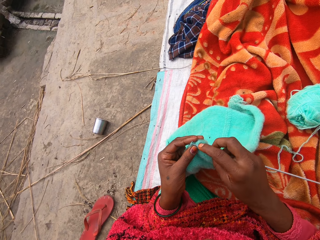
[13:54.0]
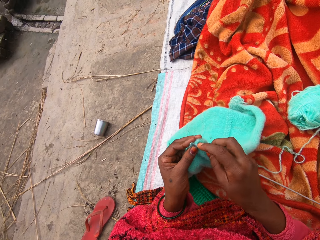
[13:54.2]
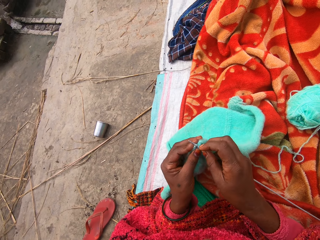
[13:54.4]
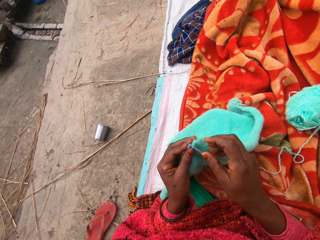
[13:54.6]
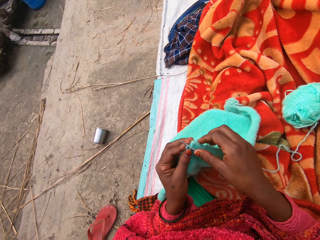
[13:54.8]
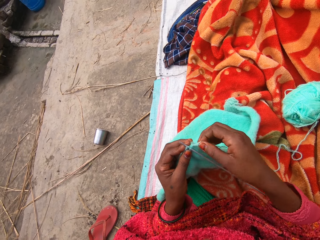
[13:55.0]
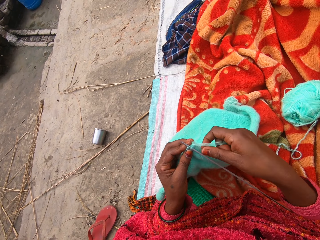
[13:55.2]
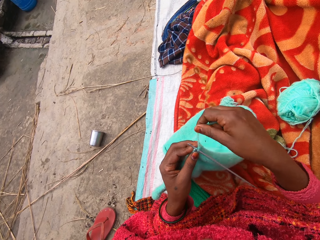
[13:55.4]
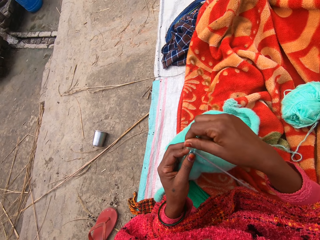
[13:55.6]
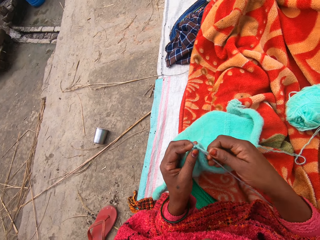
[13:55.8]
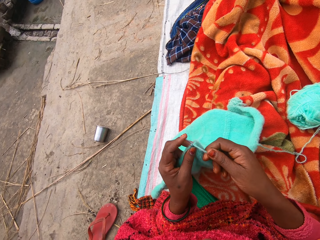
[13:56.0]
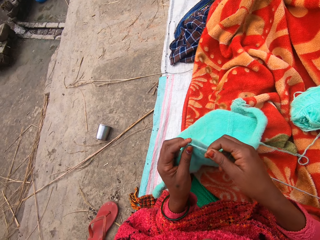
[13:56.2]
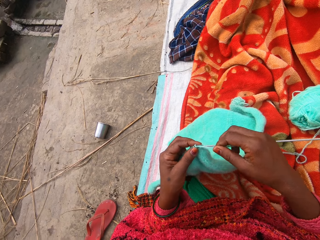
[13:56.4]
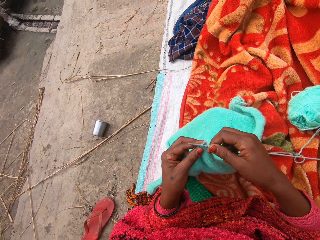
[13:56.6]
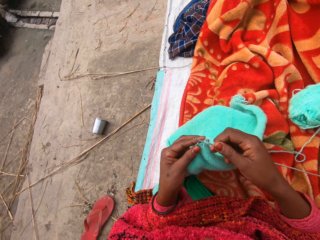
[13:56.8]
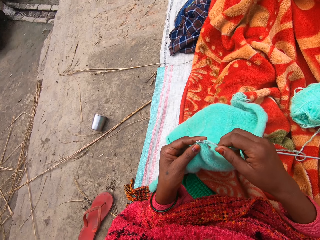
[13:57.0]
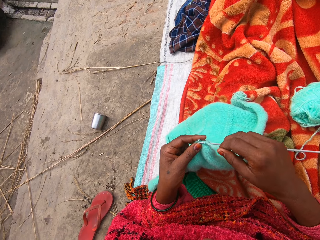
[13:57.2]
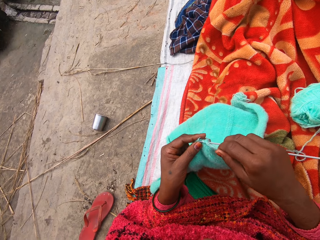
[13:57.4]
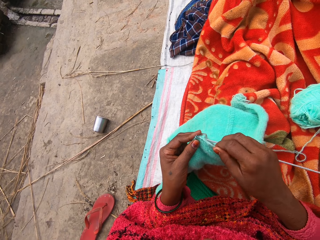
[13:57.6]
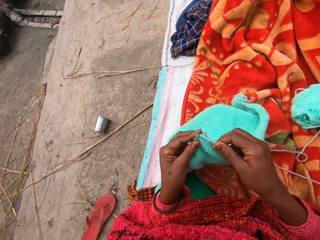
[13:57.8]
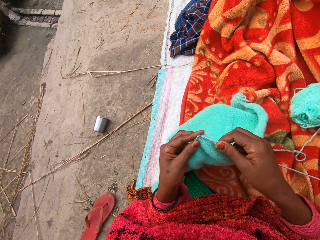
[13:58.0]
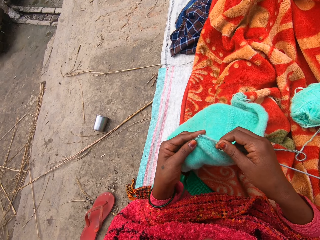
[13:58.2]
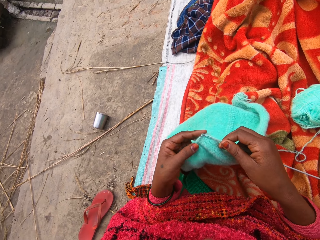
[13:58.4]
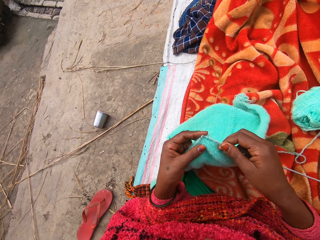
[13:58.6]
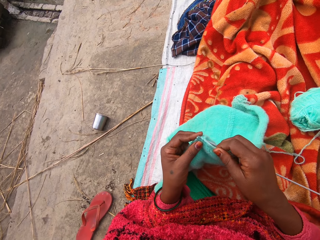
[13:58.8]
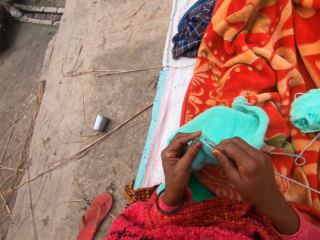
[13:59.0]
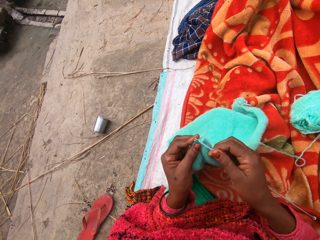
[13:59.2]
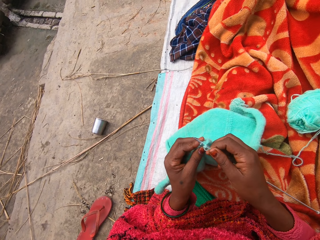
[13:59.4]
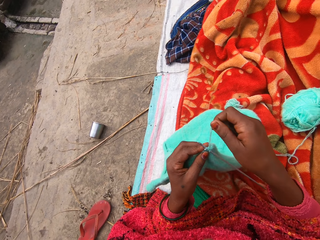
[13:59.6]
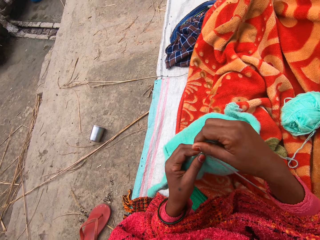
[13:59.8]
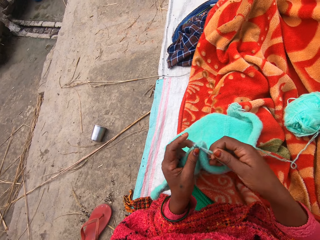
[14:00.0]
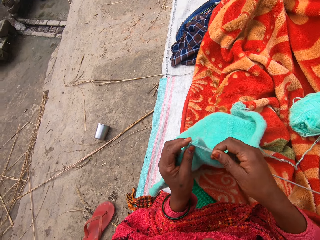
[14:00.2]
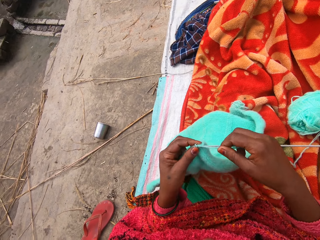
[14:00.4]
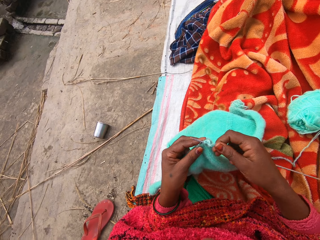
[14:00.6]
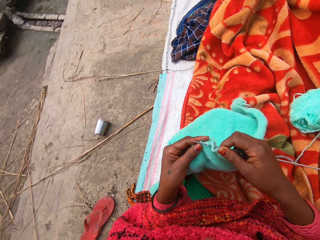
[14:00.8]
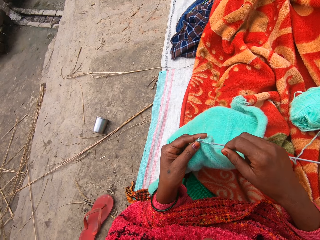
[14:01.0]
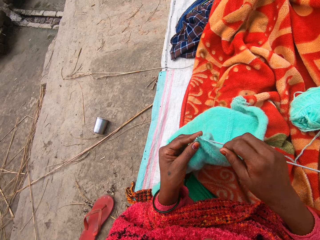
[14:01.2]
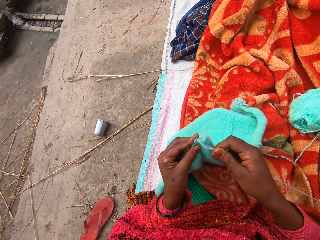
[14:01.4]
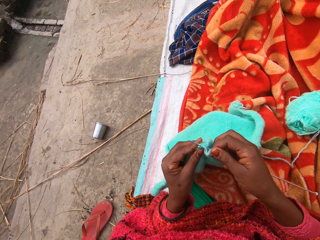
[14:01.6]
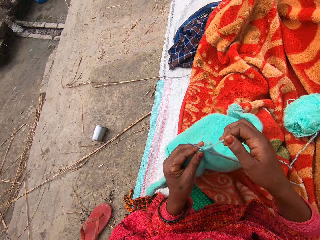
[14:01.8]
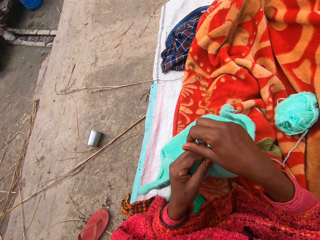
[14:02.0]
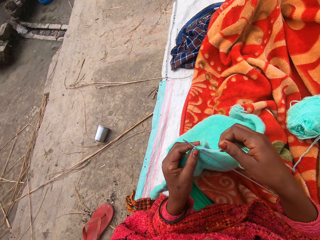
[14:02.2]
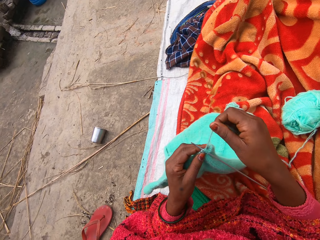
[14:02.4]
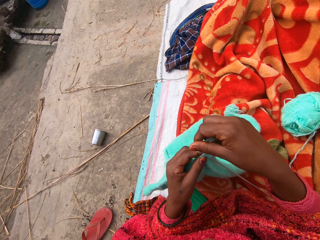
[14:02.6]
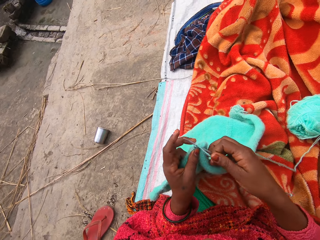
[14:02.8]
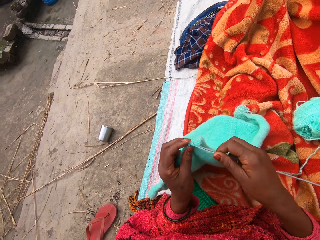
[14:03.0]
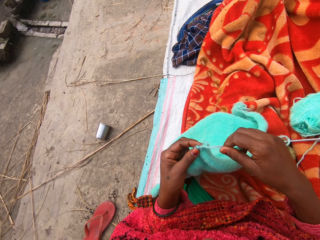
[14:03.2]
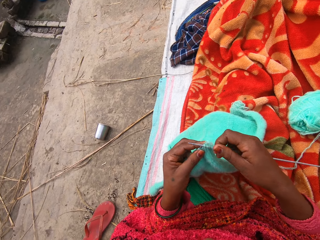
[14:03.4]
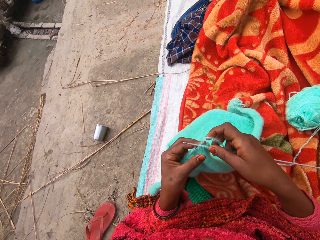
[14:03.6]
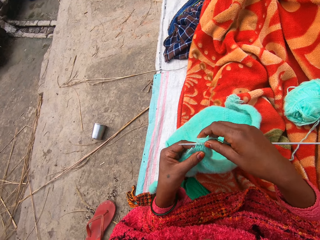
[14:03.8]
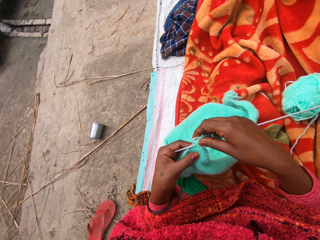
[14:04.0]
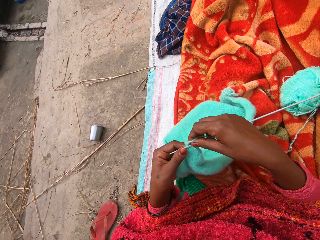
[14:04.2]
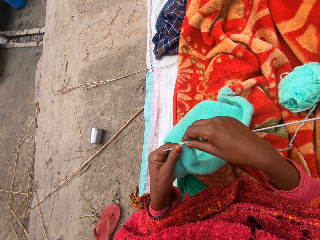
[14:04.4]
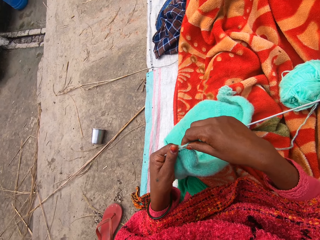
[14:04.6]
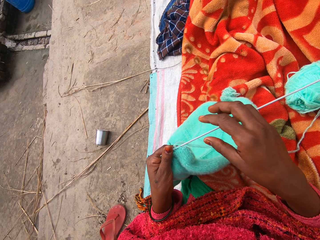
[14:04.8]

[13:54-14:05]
The camera wearer holds the yarn and fixes the yarn on the crochet. They knit the sweater. They fix the yarn on the crochet. They knit the sweater. They fix the yarn on the crochet. They knit the sweater.

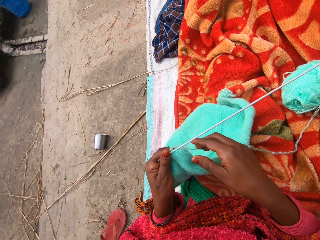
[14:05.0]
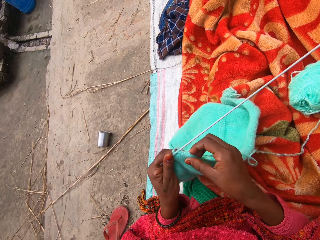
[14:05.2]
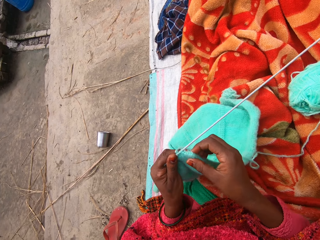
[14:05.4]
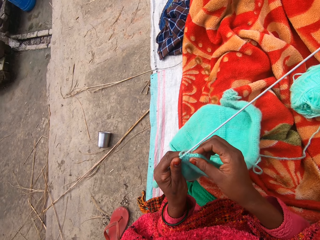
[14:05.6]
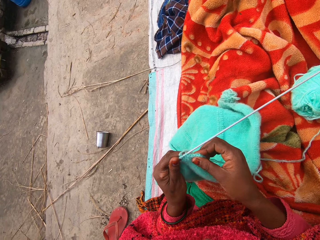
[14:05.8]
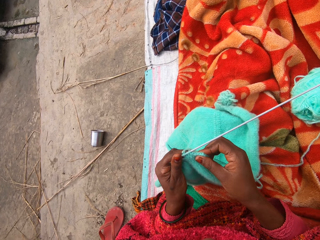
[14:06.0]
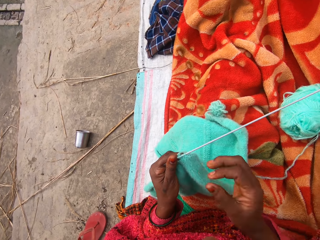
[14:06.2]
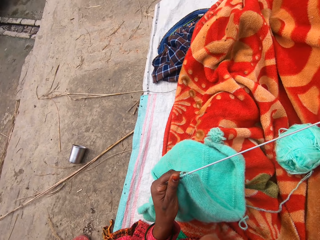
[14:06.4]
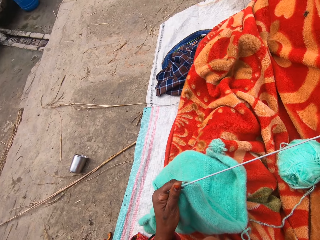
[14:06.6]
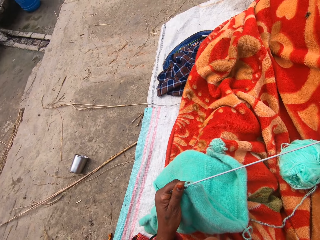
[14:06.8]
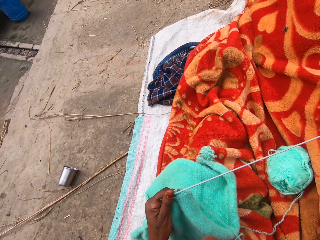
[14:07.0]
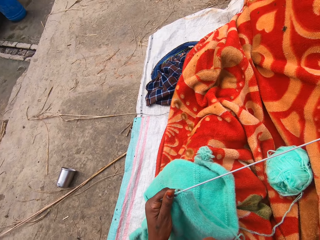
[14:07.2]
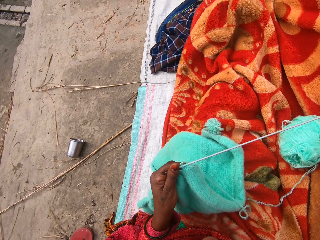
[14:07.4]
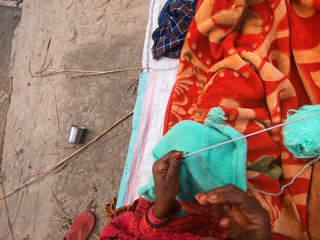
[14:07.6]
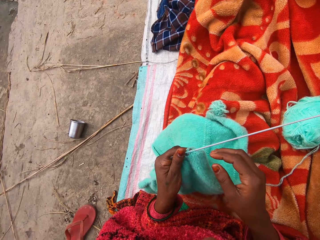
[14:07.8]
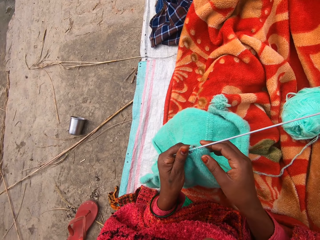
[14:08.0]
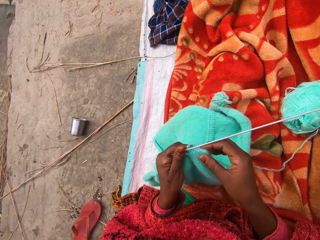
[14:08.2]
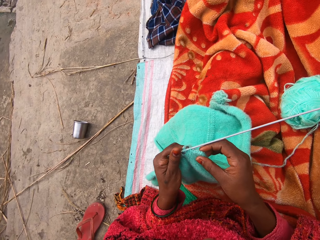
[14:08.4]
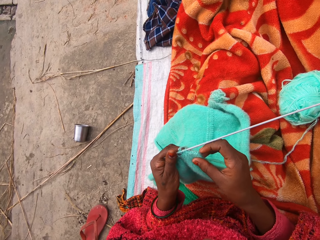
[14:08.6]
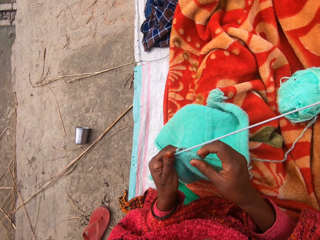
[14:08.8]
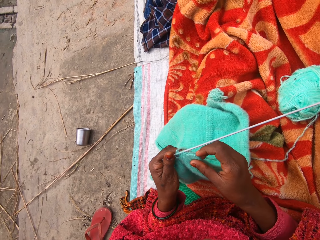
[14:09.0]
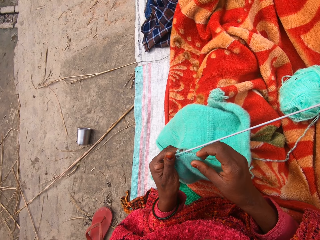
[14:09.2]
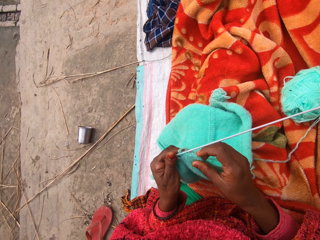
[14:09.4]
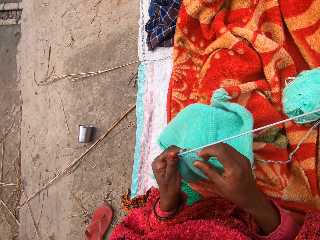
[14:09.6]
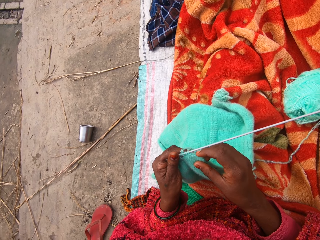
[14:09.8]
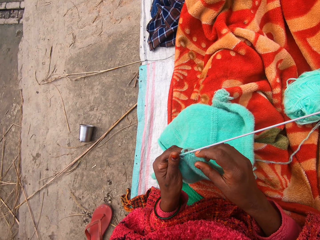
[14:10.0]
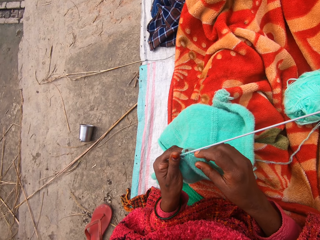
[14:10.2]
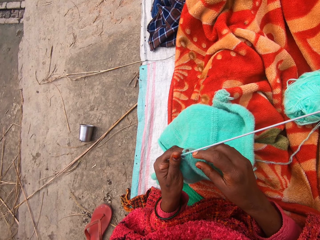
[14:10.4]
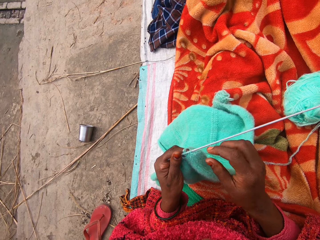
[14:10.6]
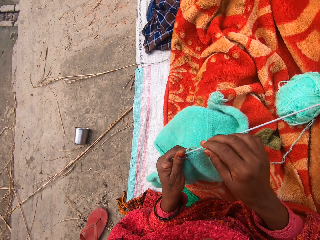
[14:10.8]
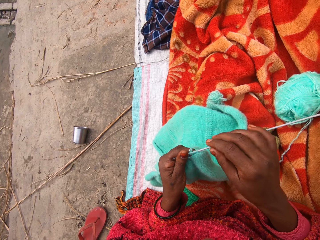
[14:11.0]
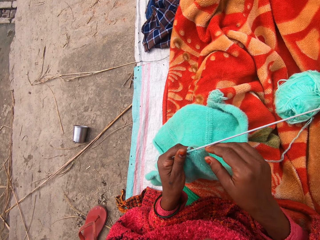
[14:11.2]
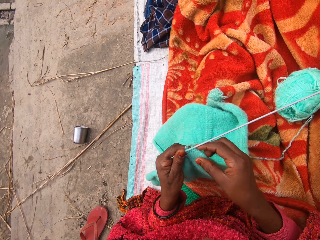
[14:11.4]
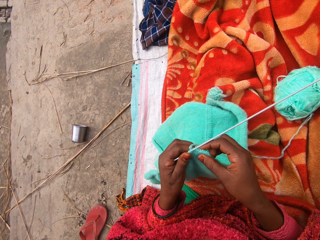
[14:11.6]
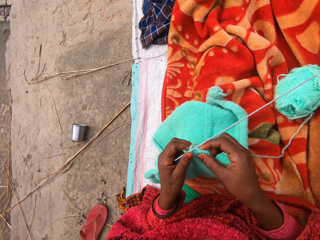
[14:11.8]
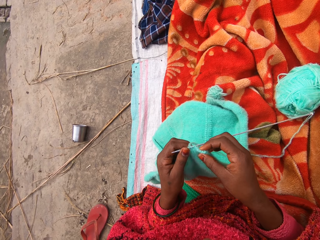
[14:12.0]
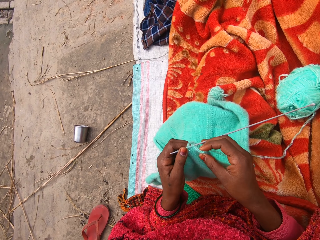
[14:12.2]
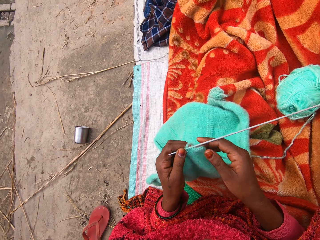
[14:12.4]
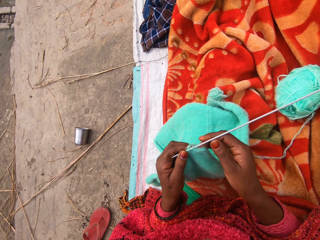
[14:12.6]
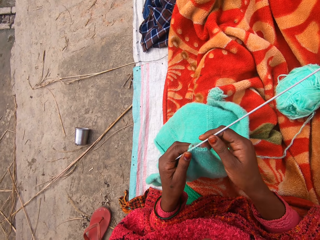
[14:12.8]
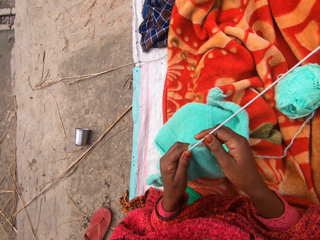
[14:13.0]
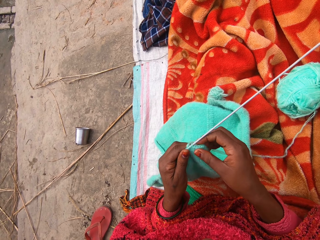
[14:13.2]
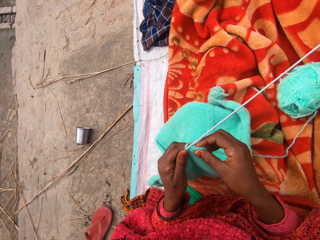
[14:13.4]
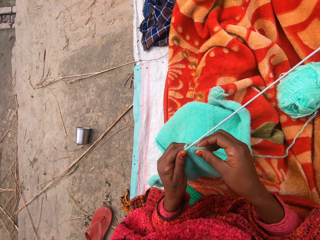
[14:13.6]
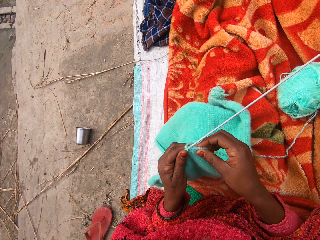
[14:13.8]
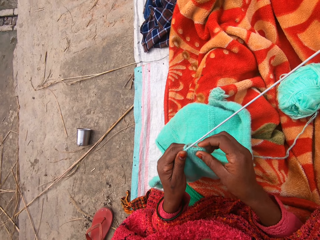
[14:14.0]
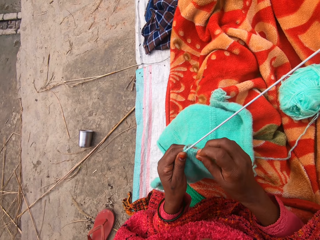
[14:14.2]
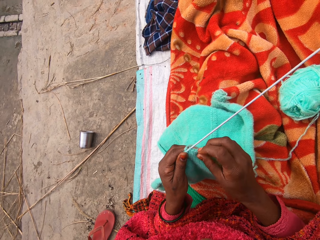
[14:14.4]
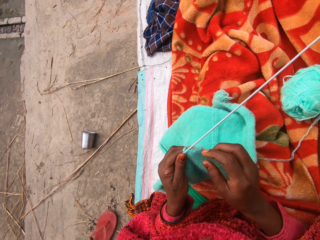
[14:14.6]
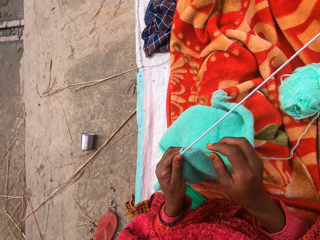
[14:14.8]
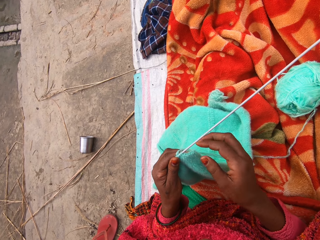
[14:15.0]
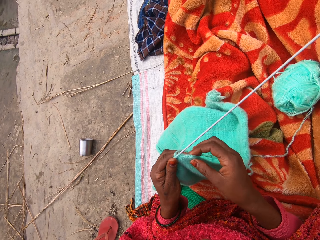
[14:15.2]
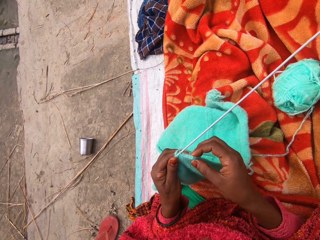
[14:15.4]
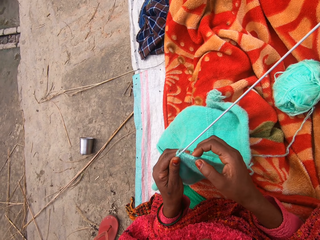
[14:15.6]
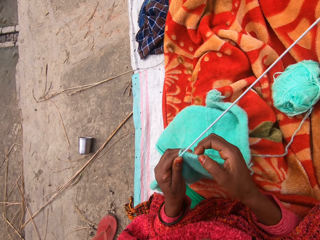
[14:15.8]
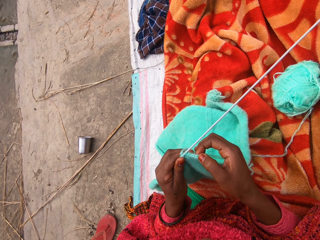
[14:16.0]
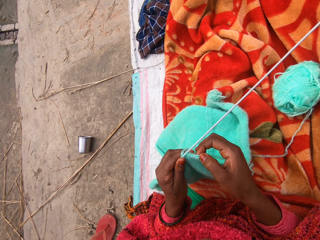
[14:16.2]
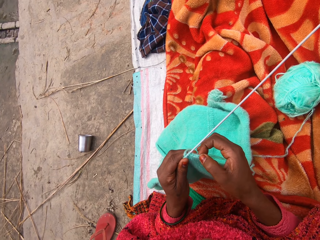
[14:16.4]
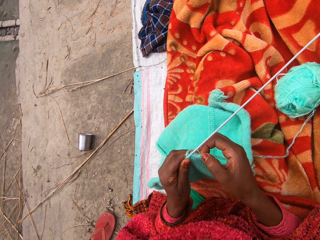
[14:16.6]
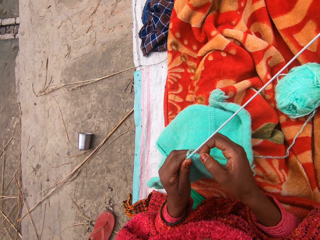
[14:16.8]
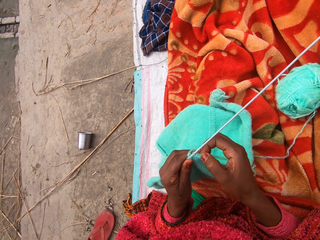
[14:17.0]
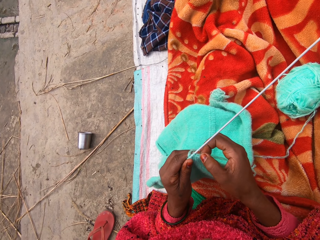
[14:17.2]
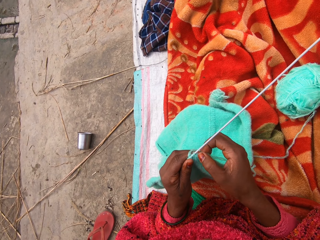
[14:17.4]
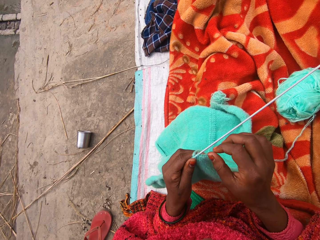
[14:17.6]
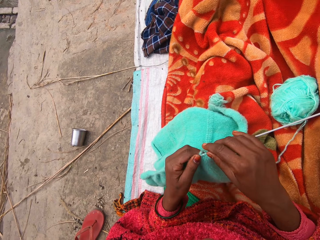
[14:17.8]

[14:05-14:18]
The camera wearer knits the sweater. She lifts the hand. She touches her face. She holds the sweater. She looks at the sweater. She counts the holes in the sweater. She holds the sweater. She touches the sweater.
